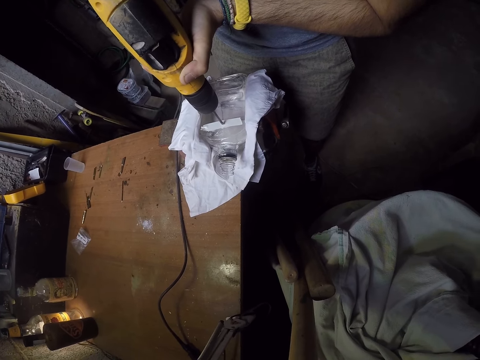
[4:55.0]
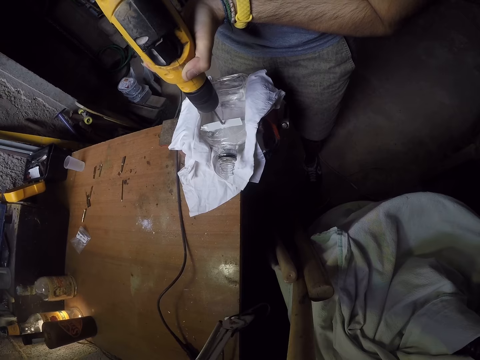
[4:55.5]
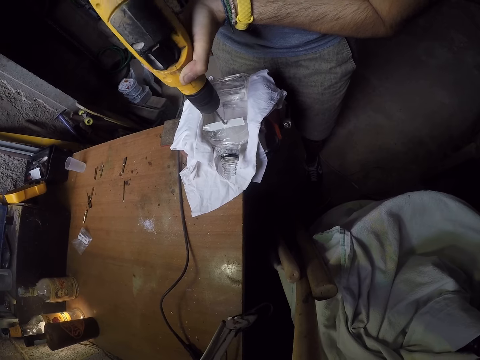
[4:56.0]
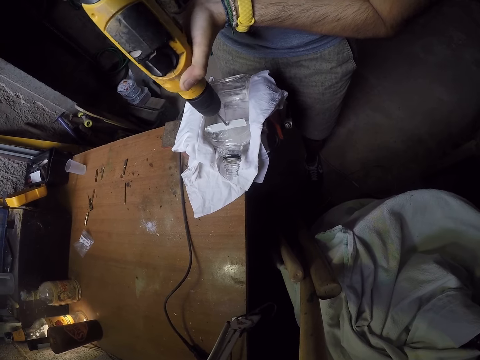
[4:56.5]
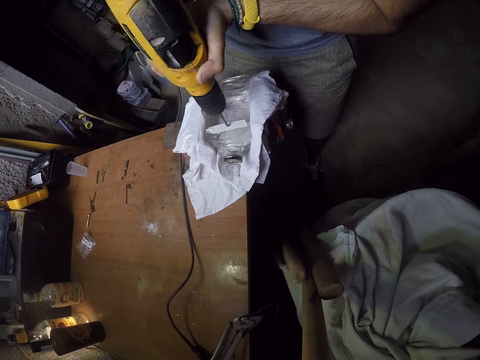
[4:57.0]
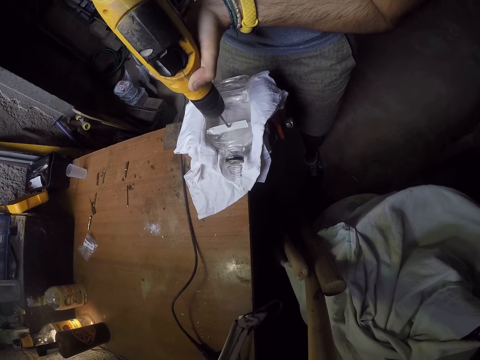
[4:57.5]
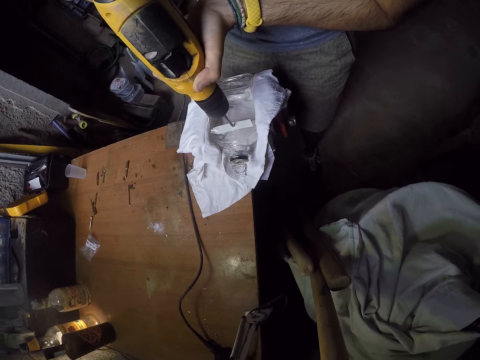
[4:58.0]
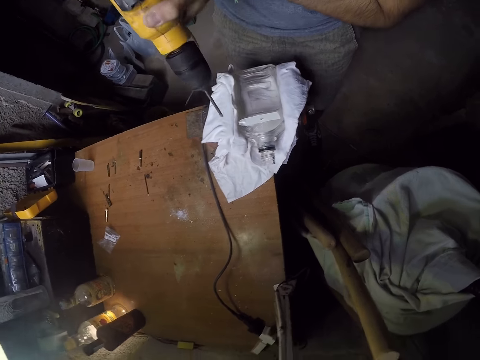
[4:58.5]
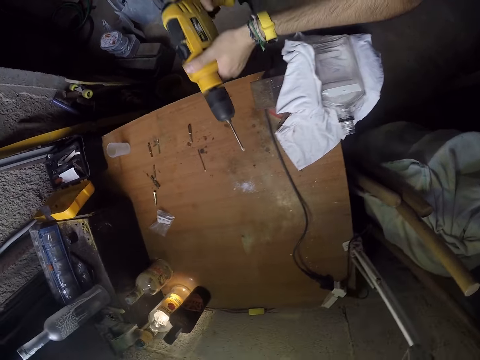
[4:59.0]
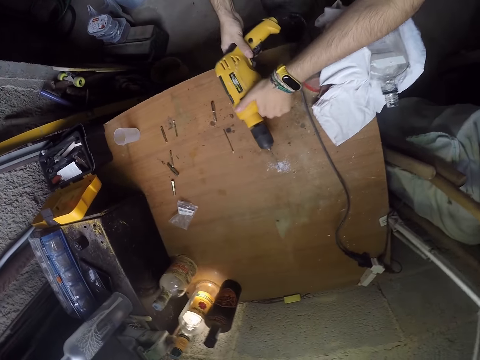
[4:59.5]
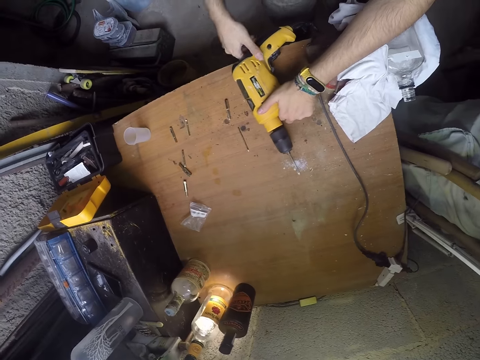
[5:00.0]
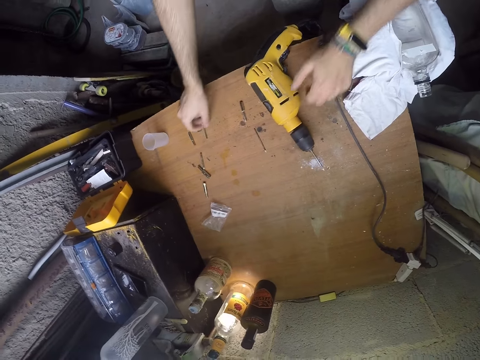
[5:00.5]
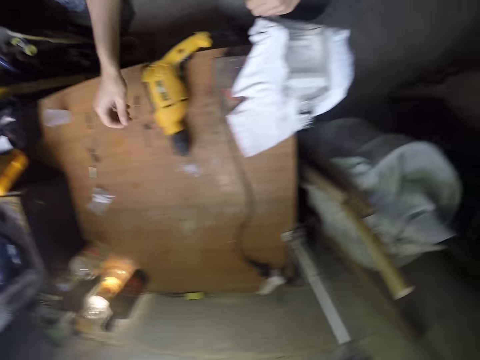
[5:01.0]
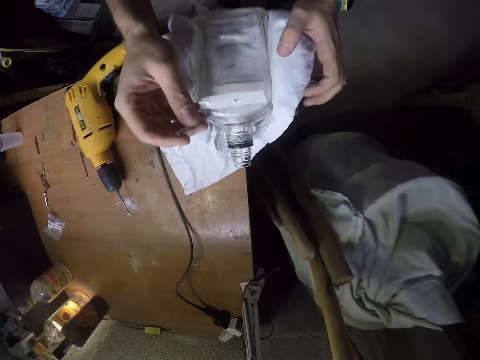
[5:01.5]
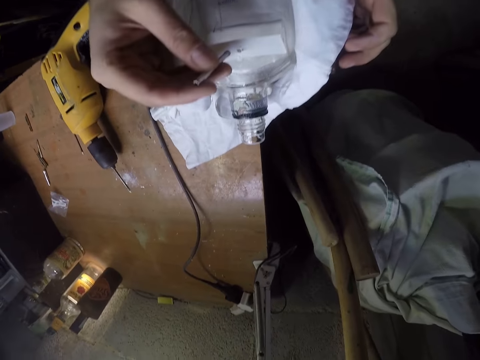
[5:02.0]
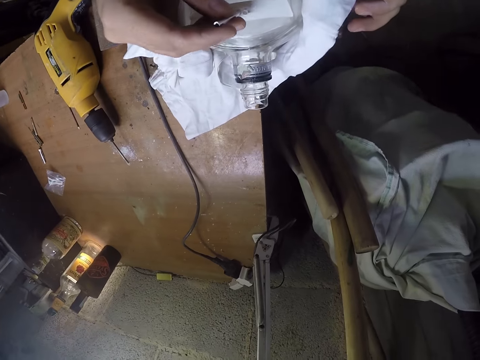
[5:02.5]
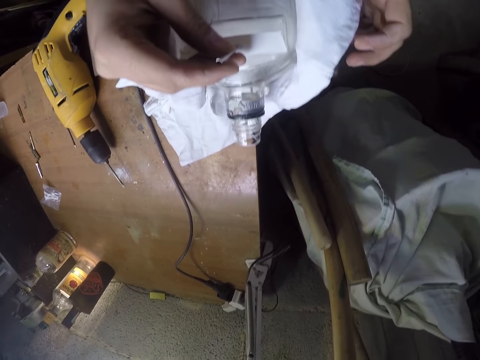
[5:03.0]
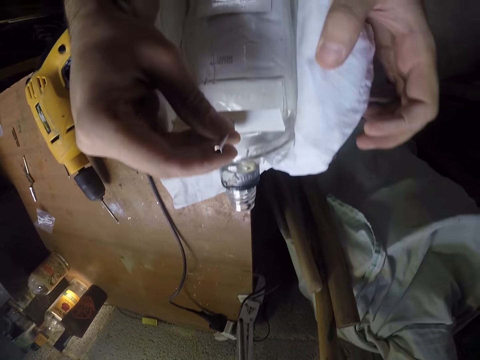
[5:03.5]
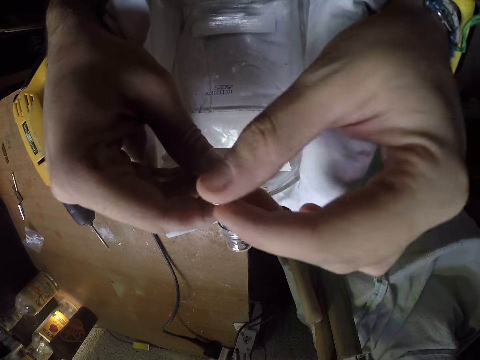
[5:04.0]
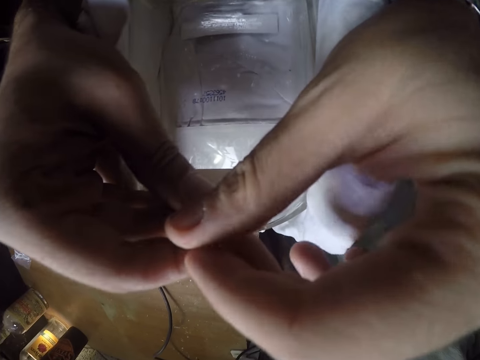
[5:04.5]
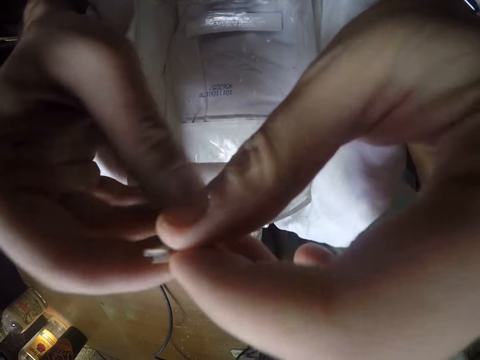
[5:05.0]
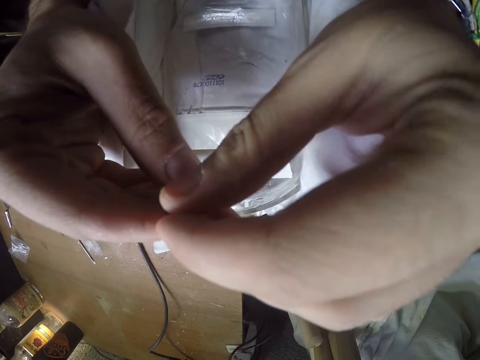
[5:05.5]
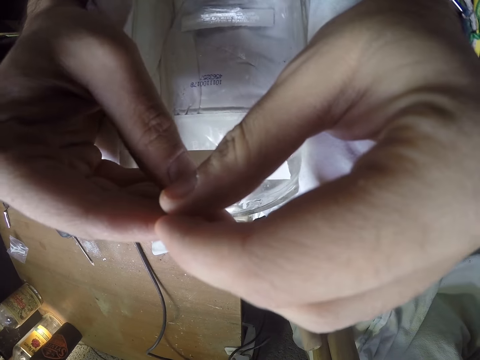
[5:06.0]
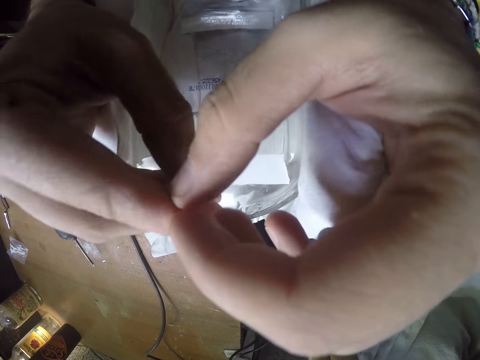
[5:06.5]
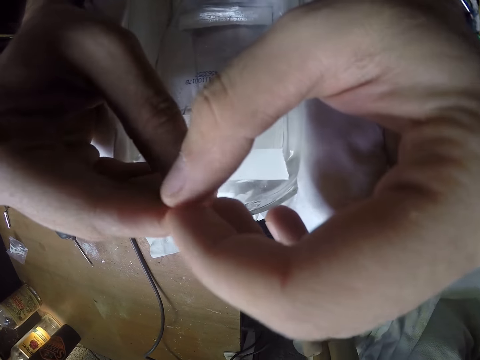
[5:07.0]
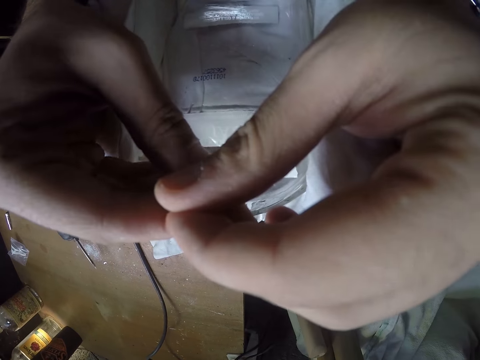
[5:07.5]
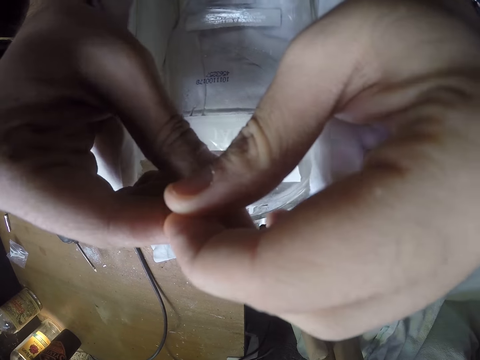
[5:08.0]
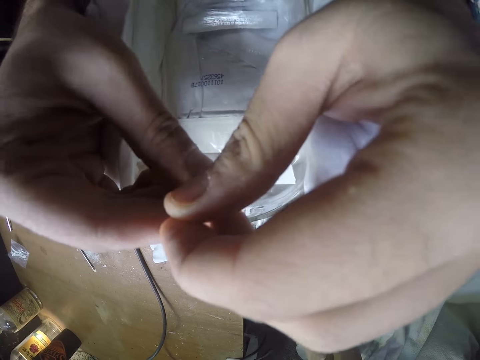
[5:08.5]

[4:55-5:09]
The camera wearer drops the power drill on a table. He picks up a screw on the table with his right hand. He presses the screw into the bottle with both hands.

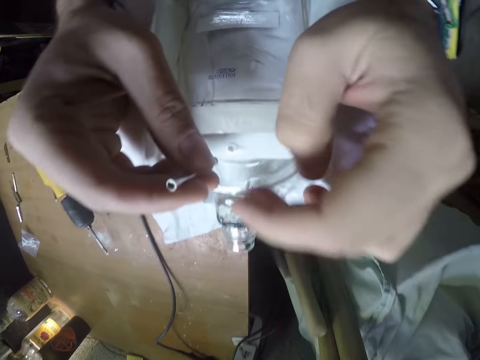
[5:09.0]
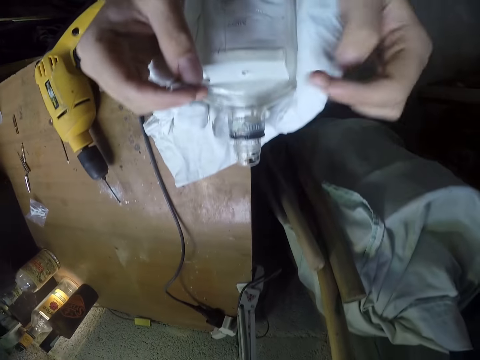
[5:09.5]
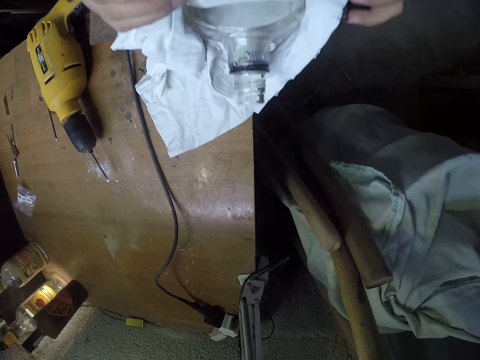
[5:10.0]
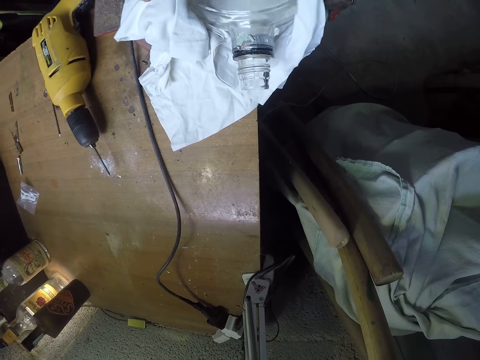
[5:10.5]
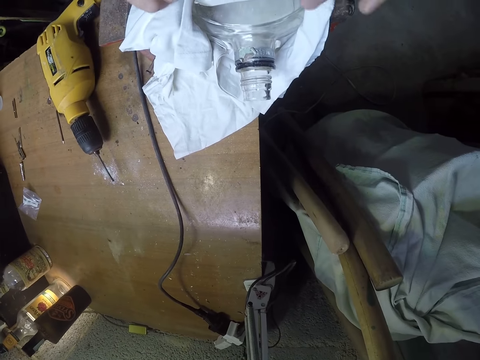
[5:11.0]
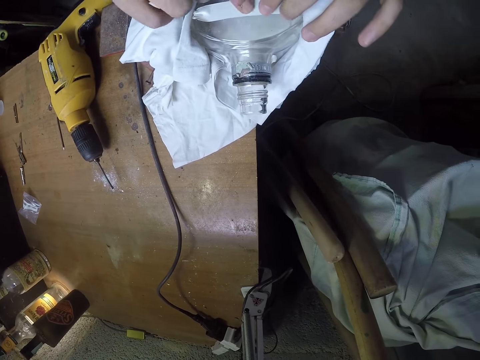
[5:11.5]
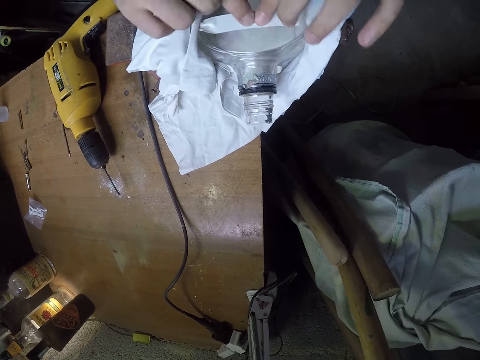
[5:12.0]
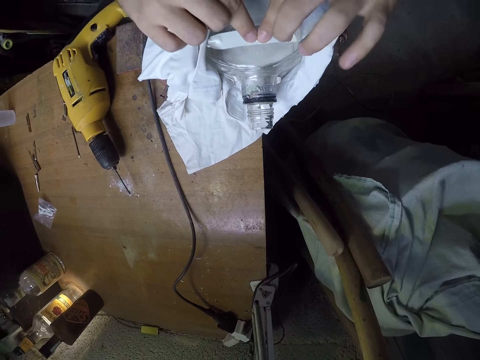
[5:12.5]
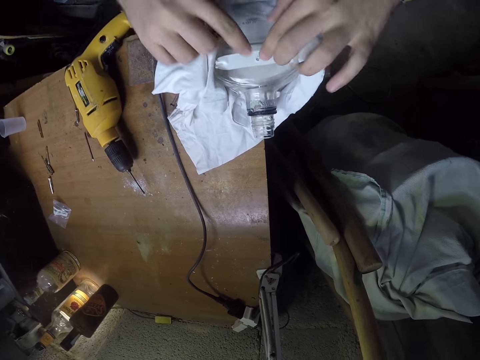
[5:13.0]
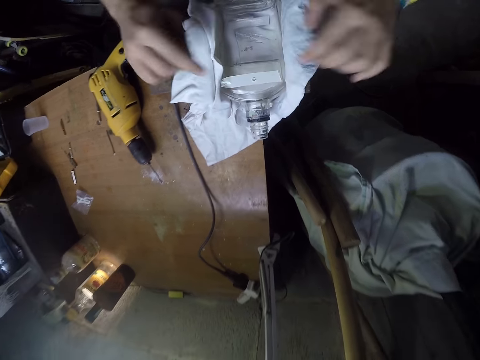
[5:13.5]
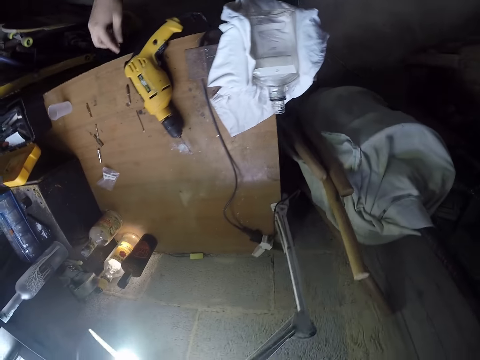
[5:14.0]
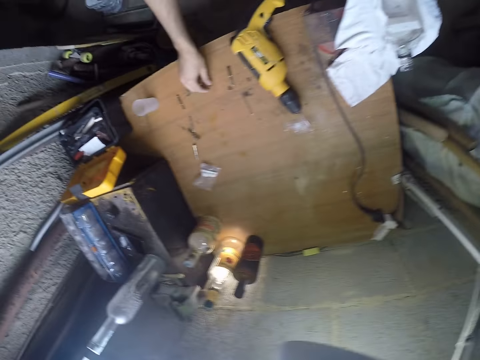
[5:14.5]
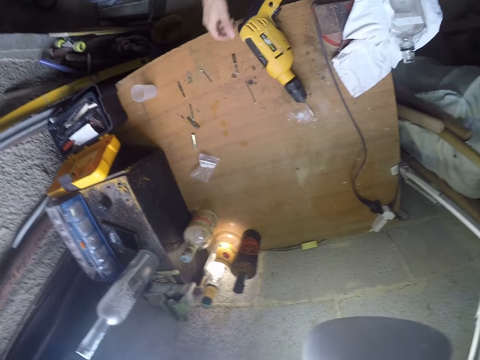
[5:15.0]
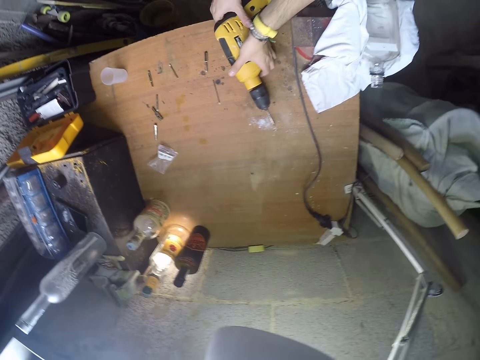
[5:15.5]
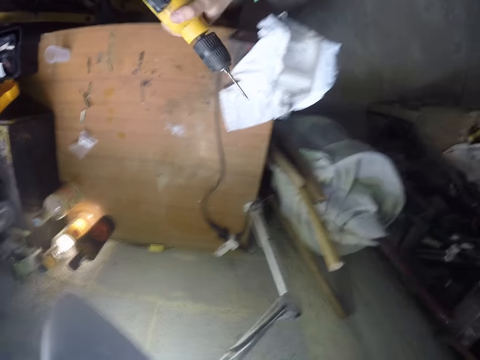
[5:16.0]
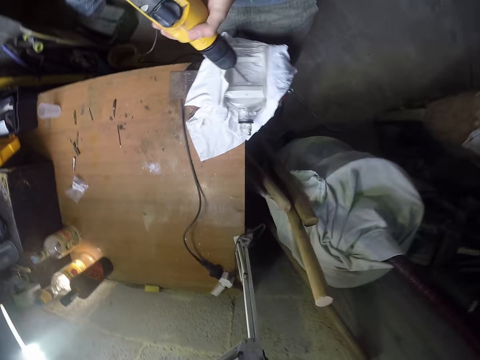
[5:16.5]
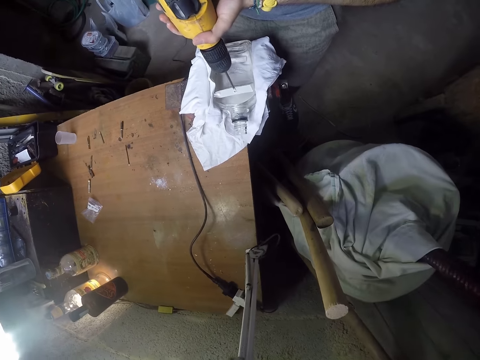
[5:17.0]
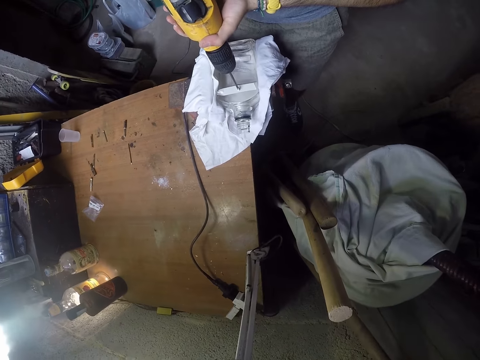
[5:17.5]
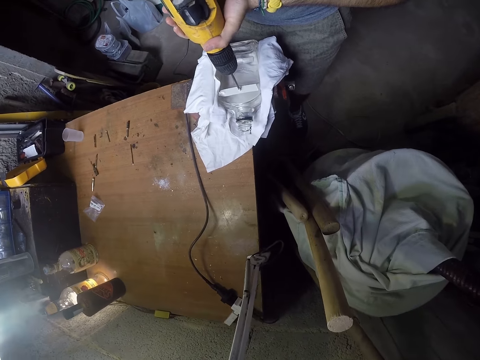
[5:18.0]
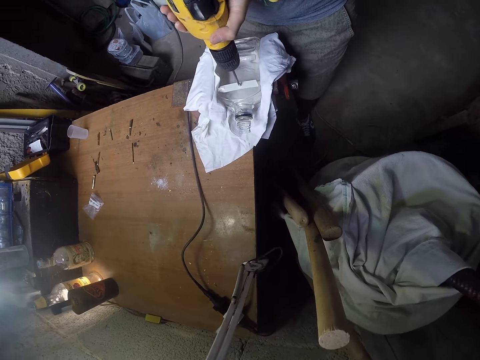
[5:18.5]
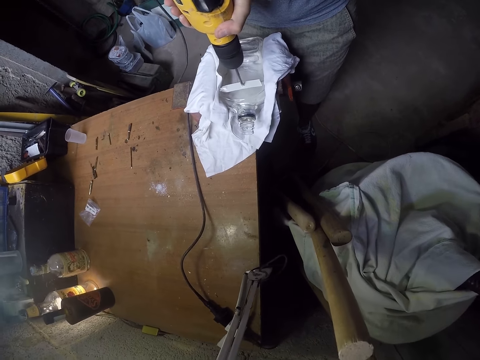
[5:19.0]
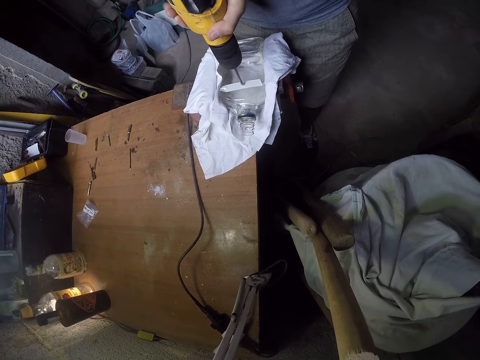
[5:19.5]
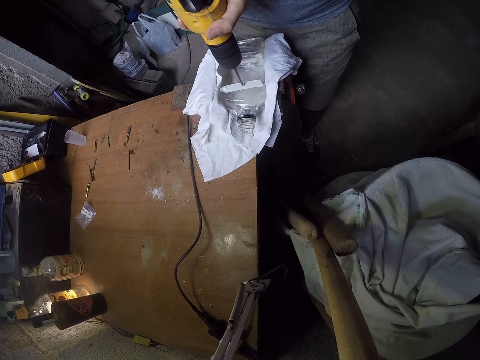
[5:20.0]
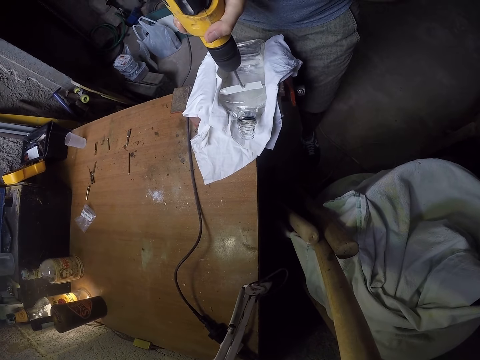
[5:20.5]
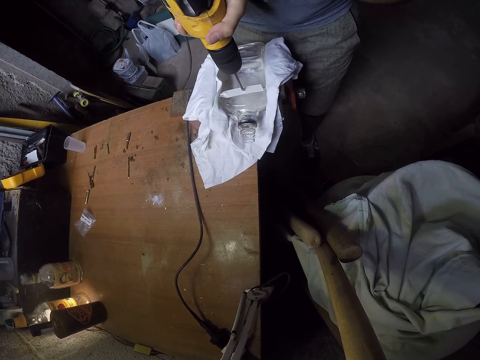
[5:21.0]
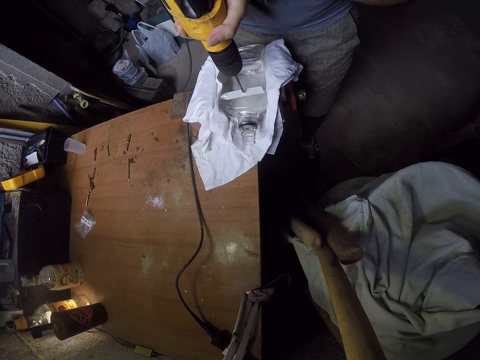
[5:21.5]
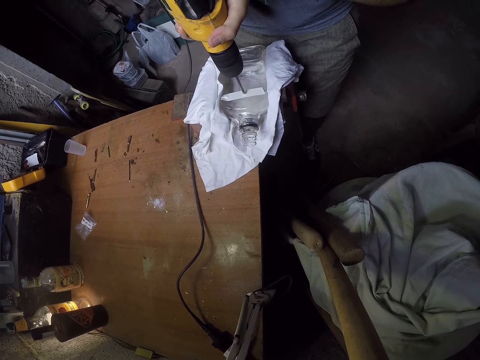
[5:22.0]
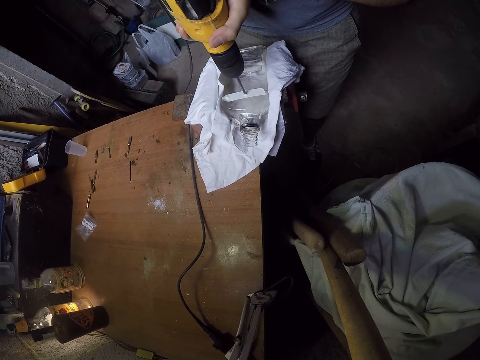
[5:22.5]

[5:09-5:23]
The camera wearer presses the hole in the bottle with both hands. He drops the screw in his right hand on the table. He picks up a bolt. He picks up the electric drill on the table with both hands. He drills the hole in the bottle with the electric drill in both hands.
